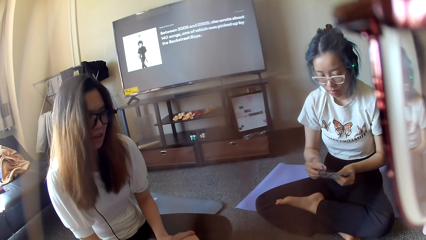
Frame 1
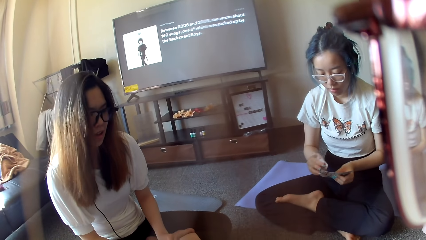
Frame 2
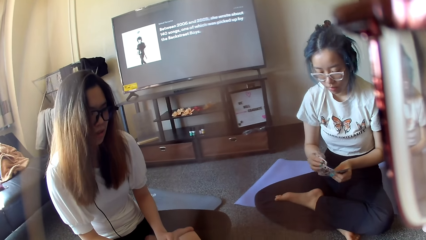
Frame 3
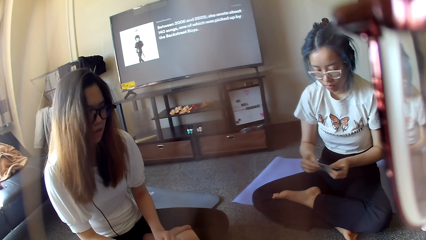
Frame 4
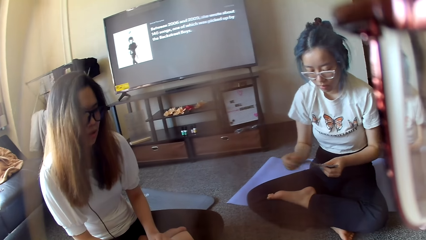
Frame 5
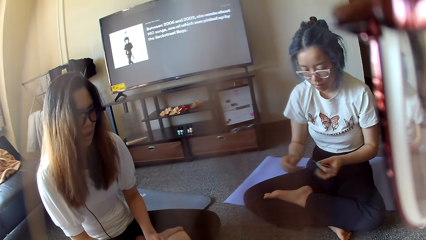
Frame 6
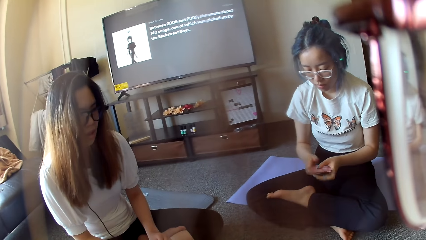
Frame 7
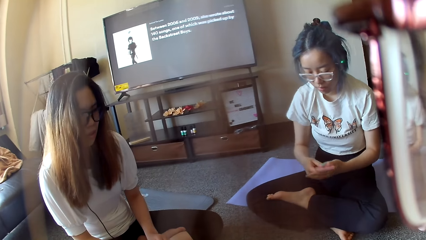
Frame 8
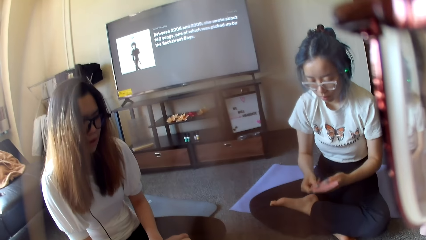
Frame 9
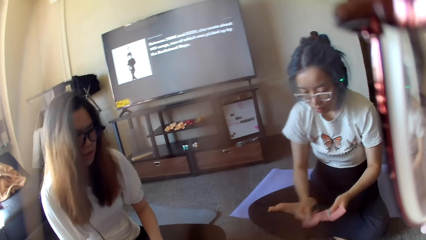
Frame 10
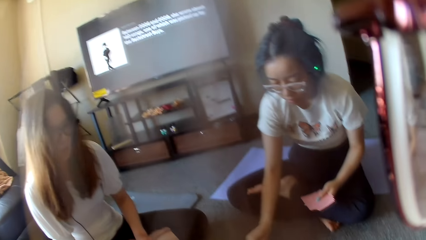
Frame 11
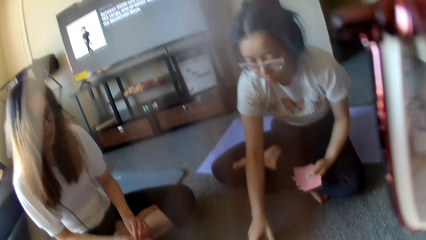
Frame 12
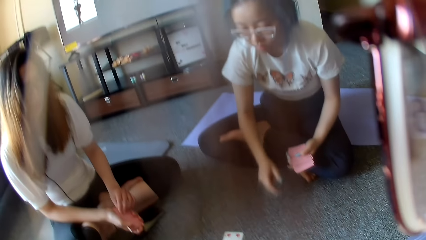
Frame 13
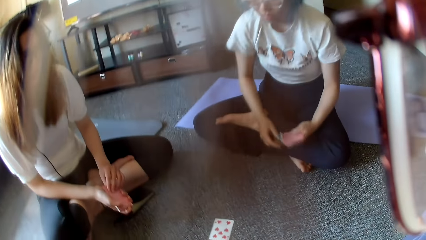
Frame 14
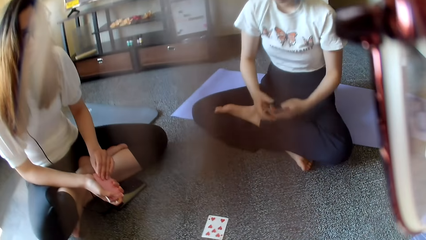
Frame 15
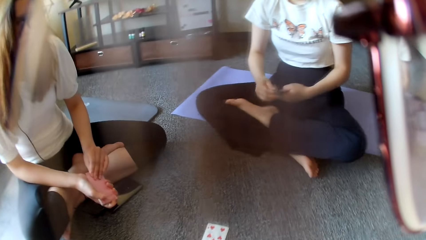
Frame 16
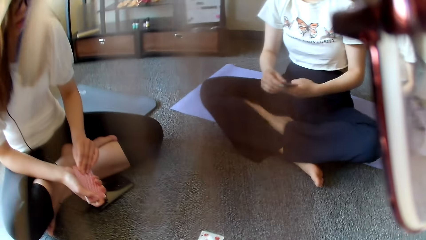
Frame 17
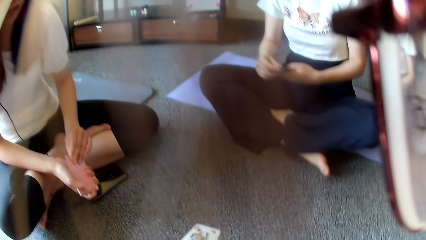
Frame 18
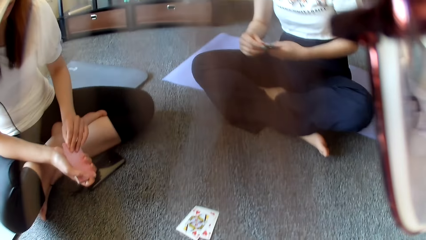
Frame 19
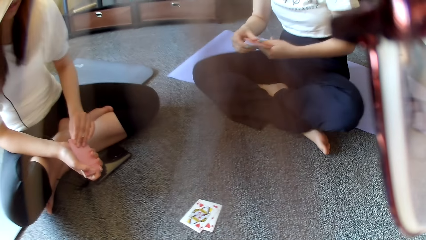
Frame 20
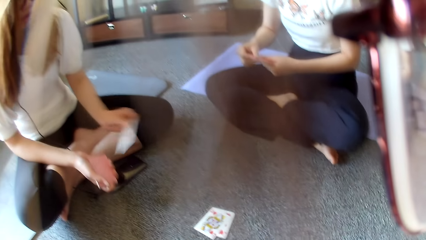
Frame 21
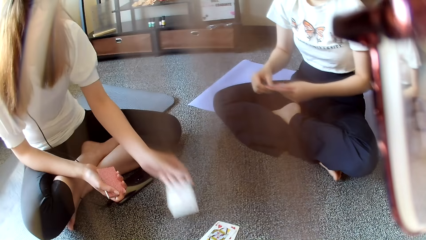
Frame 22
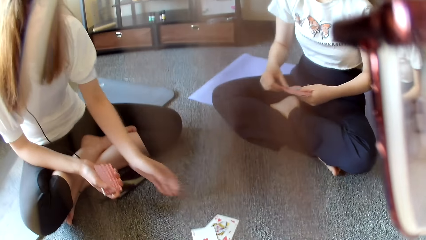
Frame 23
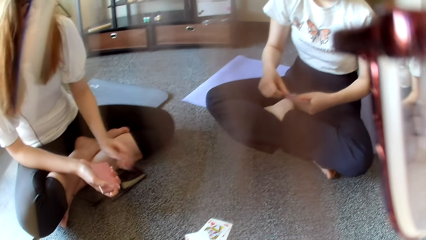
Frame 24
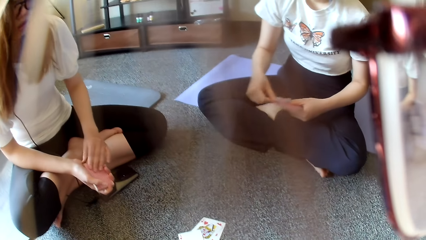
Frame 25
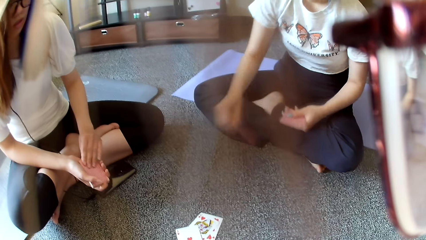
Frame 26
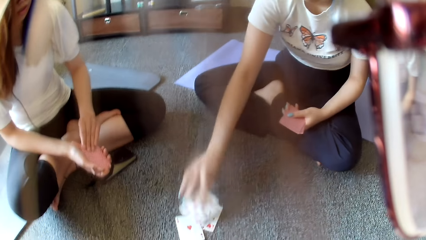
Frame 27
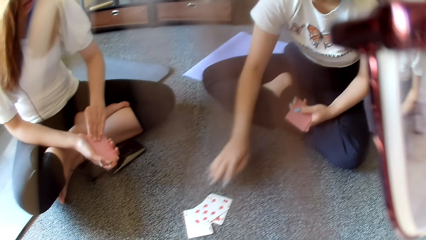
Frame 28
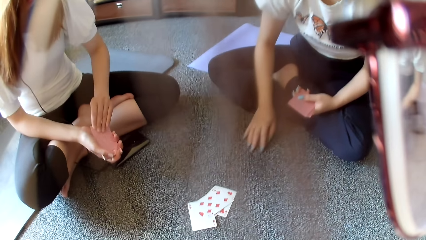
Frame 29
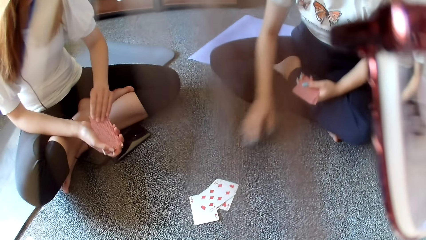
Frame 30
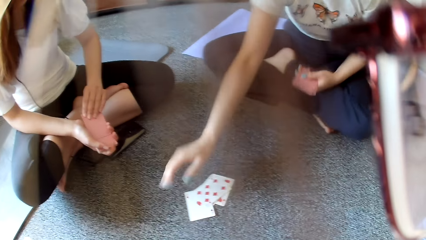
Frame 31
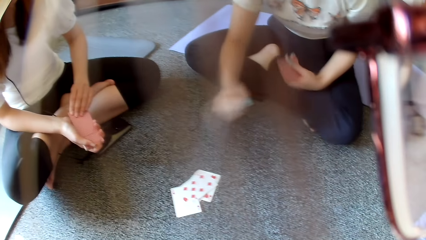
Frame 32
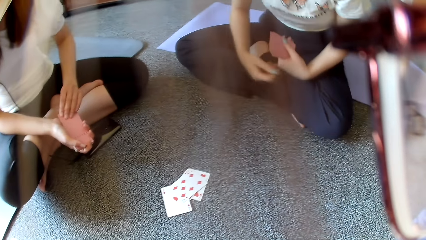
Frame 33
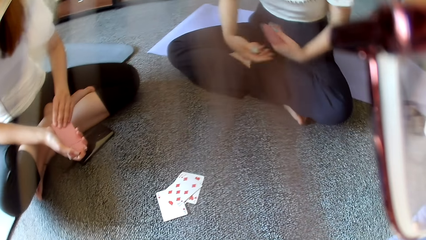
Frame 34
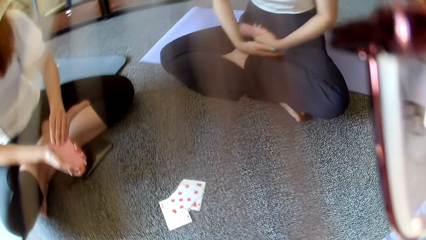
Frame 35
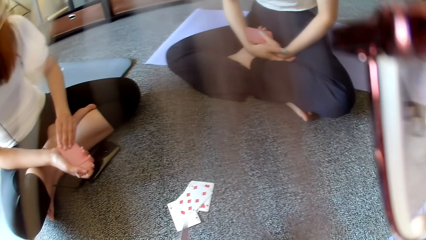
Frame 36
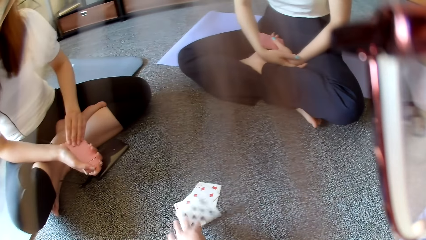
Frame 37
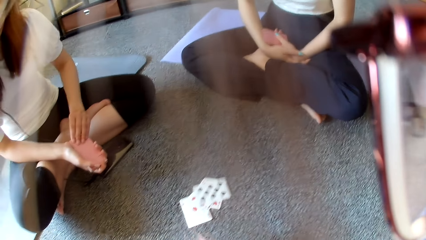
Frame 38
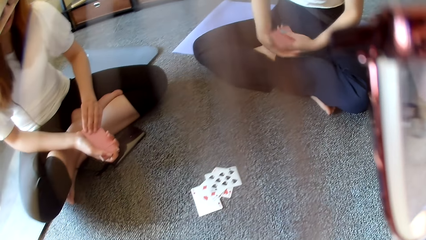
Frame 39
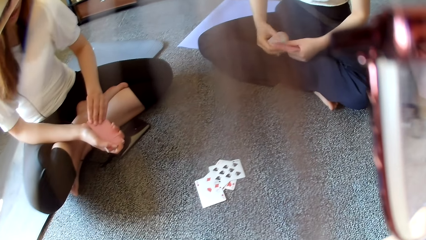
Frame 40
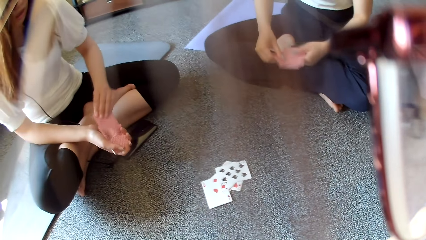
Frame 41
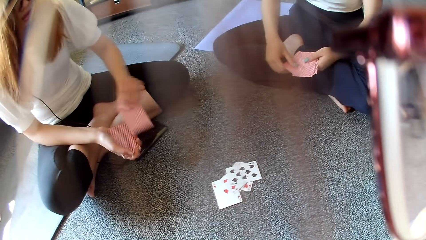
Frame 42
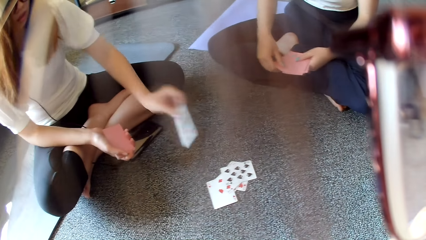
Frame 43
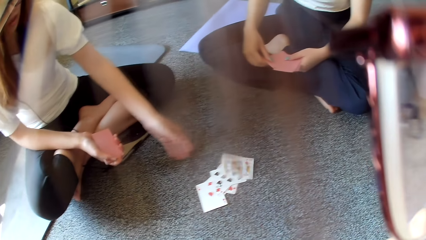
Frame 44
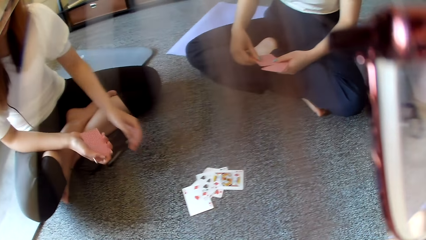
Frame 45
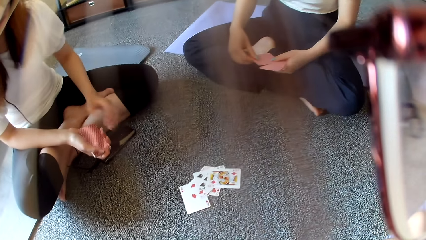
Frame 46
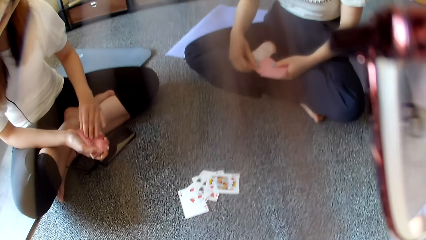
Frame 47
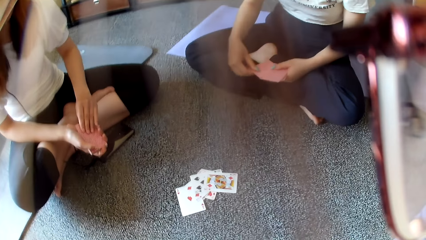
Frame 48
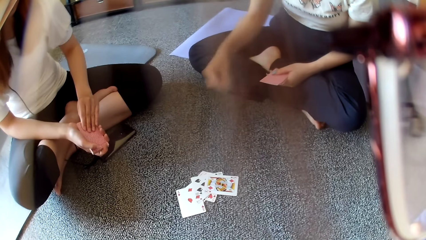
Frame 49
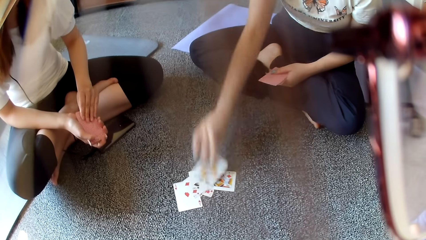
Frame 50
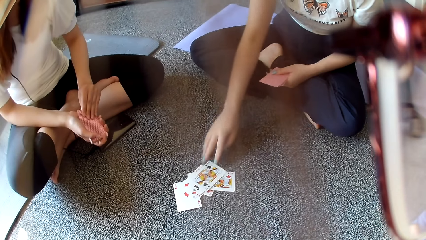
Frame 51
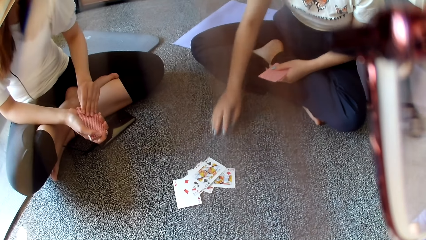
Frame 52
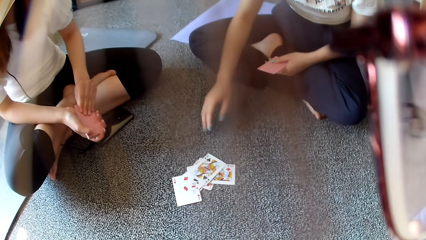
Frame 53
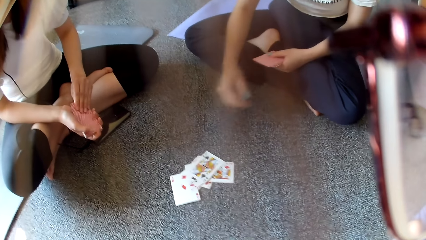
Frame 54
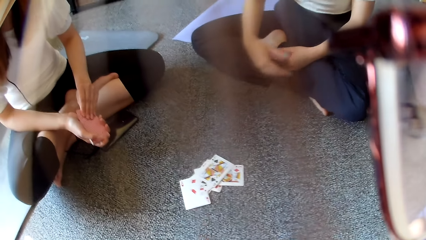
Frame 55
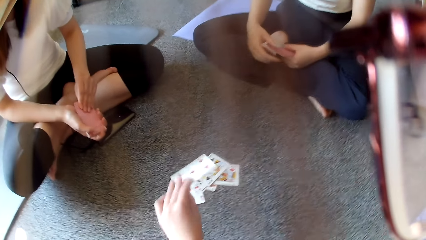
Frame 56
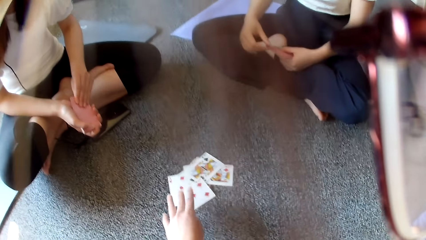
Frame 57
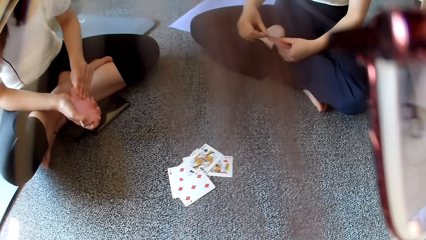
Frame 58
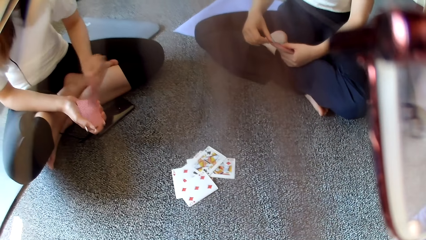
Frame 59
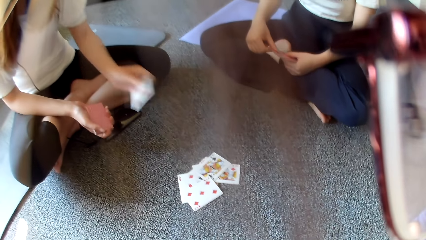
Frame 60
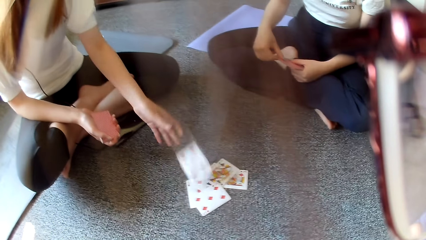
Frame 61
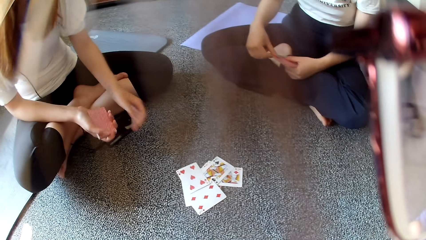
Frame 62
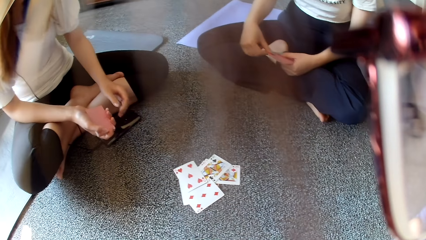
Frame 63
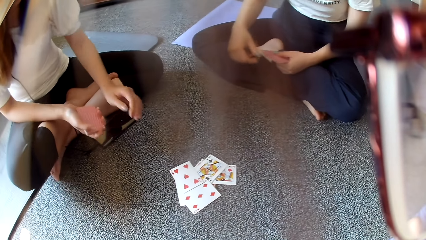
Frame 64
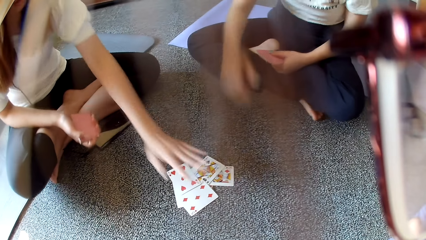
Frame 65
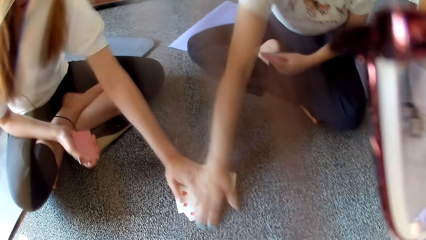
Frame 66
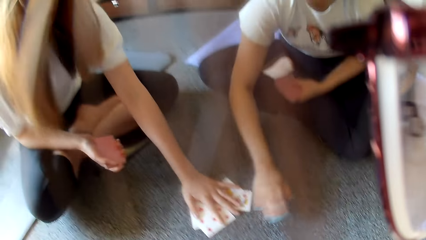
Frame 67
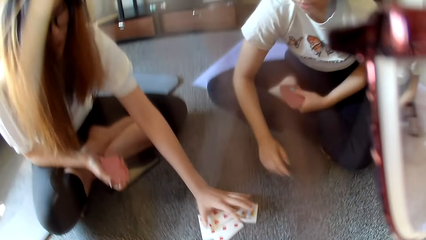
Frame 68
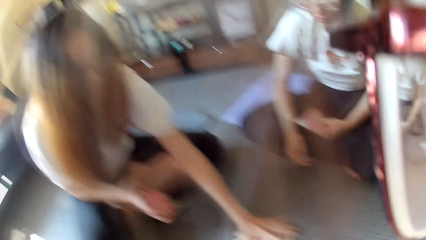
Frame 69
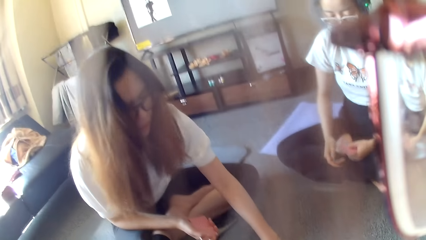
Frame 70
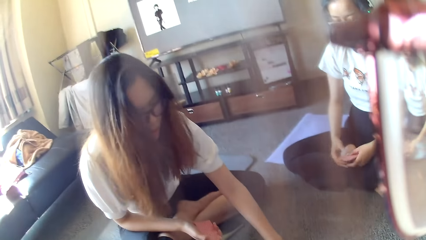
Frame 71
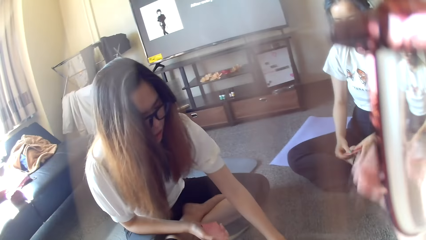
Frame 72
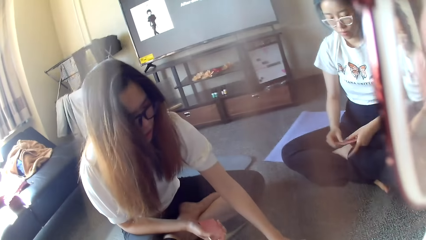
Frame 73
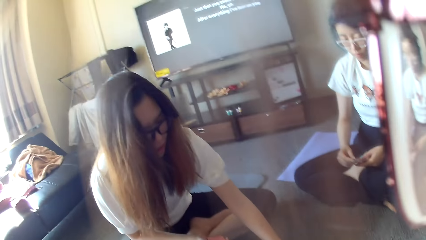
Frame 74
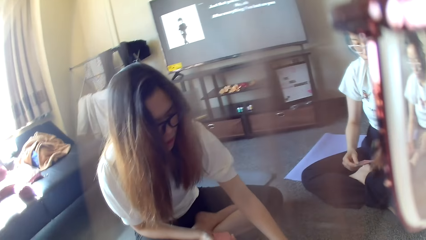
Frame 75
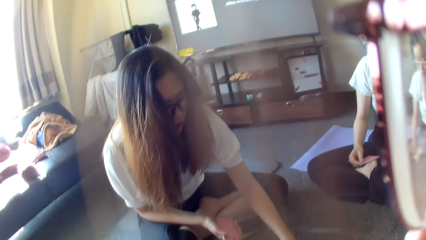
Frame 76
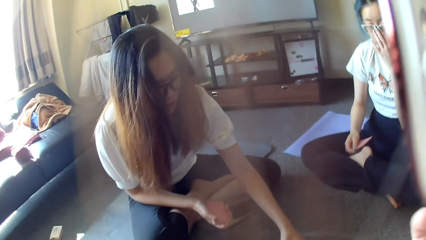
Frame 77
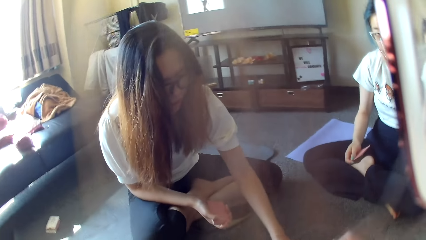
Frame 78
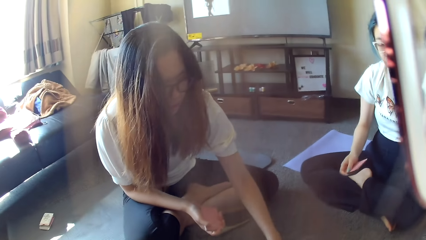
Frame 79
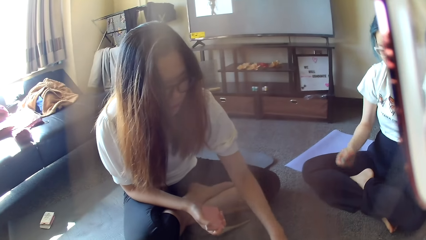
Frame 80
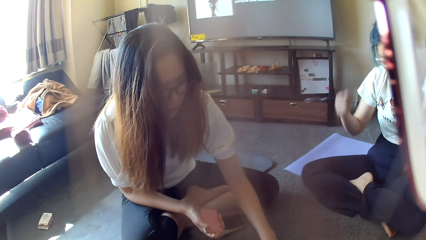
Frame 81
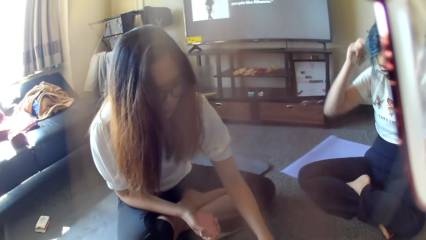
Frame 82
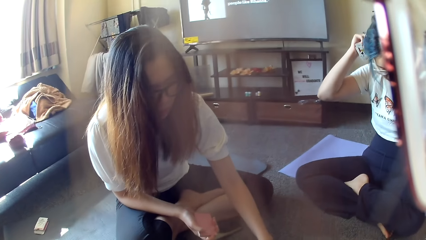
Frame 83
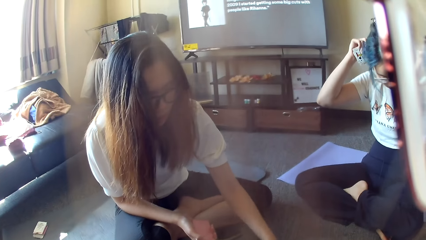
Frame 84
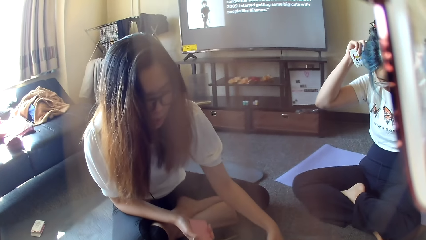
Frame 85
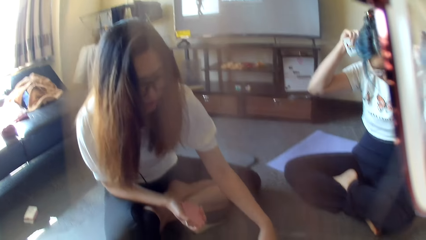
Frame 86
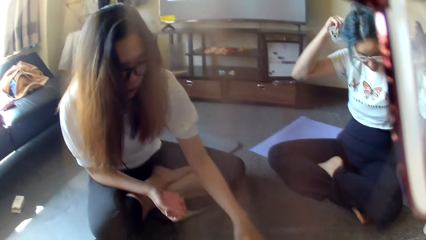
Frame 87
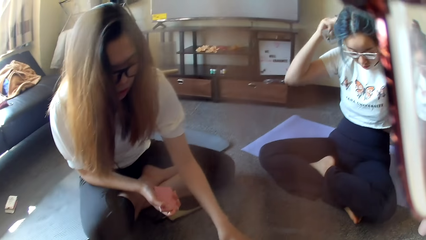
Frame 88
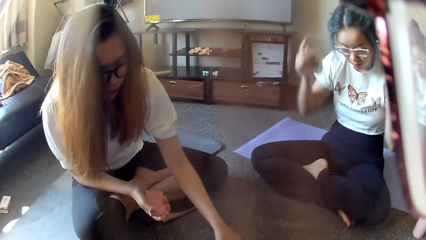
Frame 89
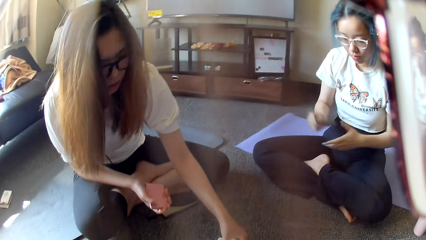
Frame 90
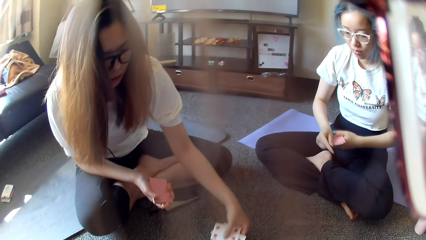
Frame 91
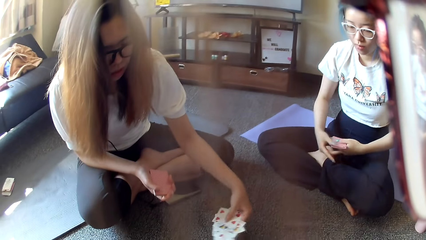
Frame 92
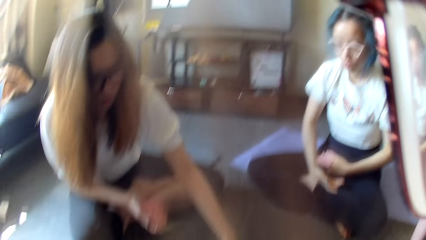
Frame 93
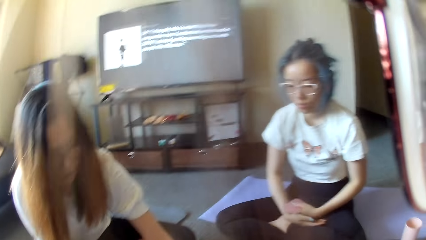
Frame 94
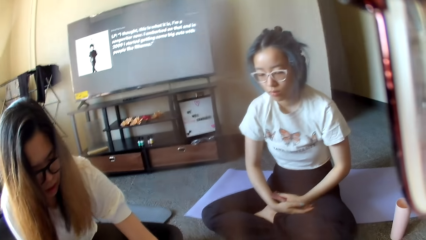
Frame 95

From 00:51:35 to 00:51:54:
A woman places a card on the floor. Another woman places a card on the floor. The first woman places on the floor. The camera wearer places on the floor. The other woman places a card on the floor. The first woman places a card on the floor. The camera wearer places a card on the floor. The other woman places a card on the floor, holds the poker cards and taps on the floor. The first woman holds the poker cards. The camera wearer looks around. The first woman adjusts the headphones.
